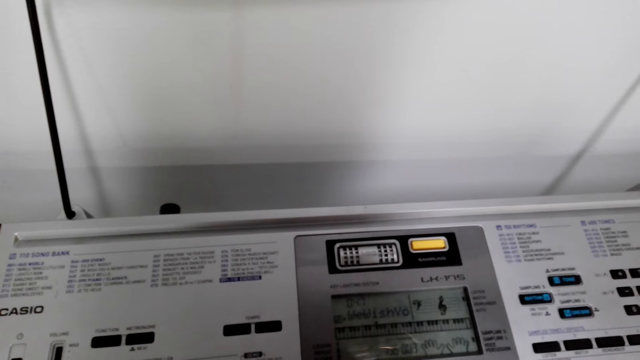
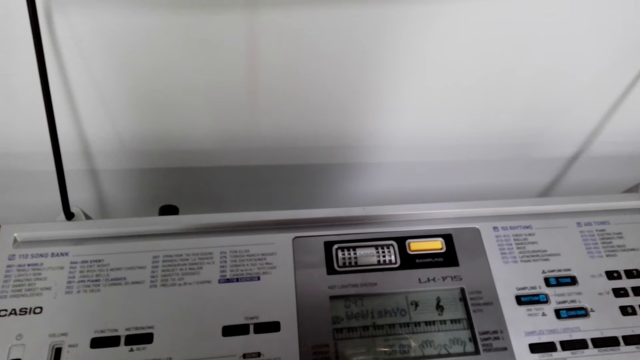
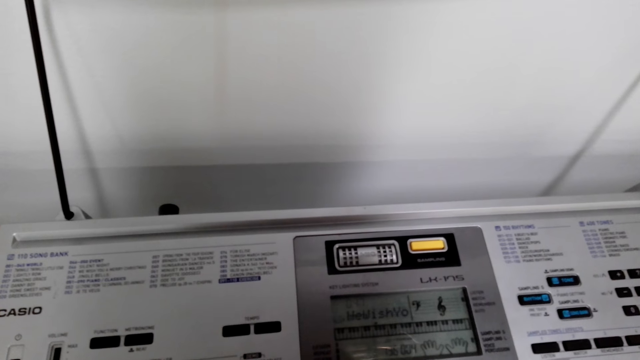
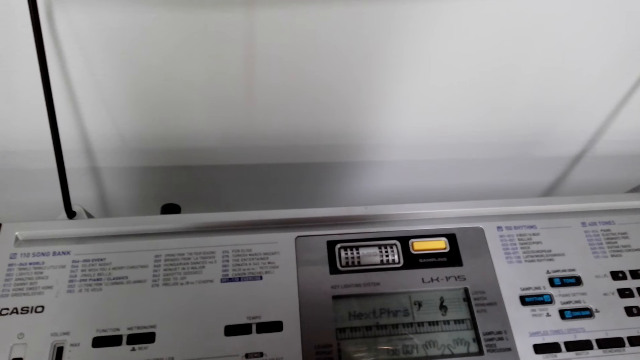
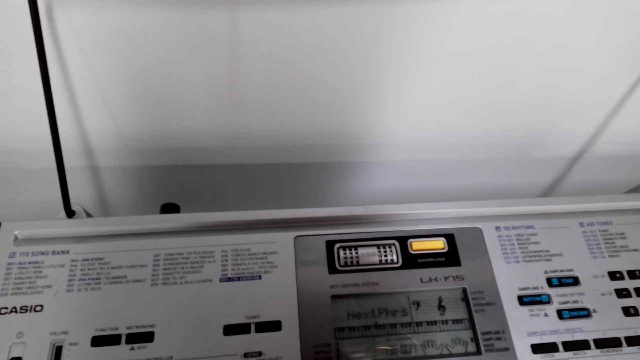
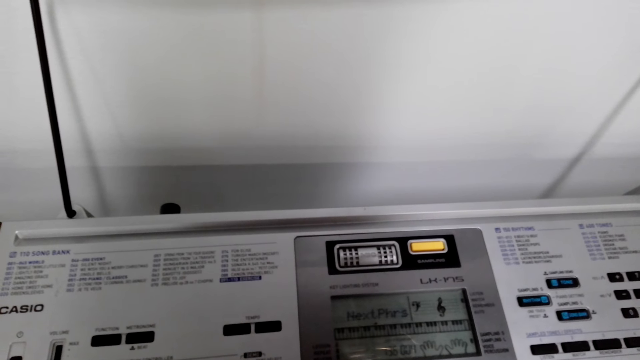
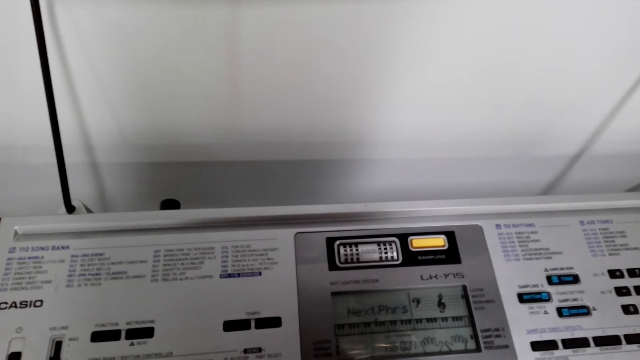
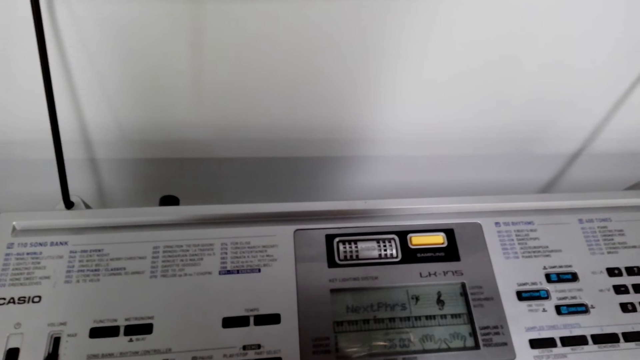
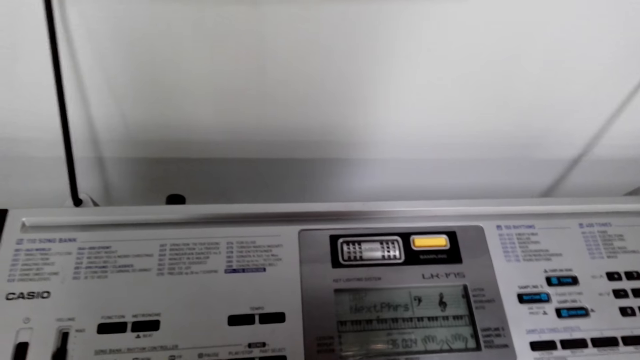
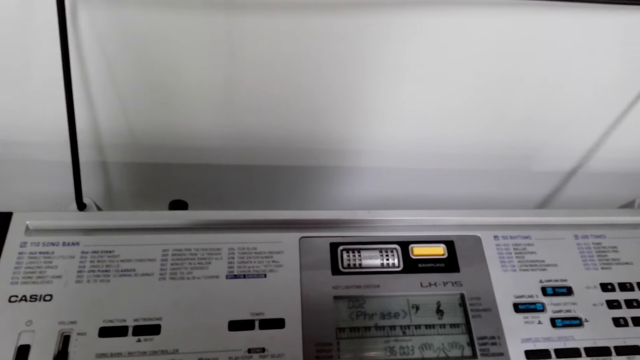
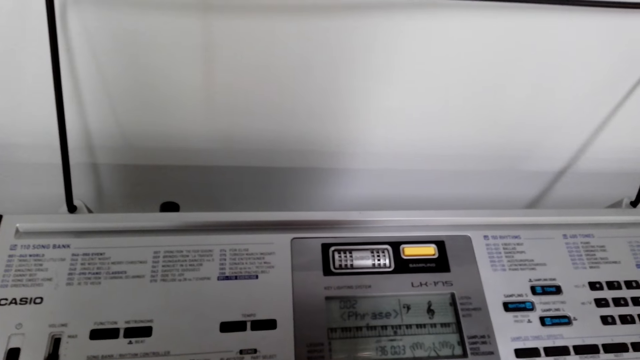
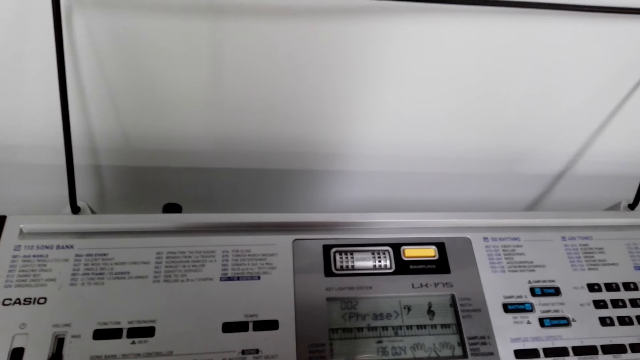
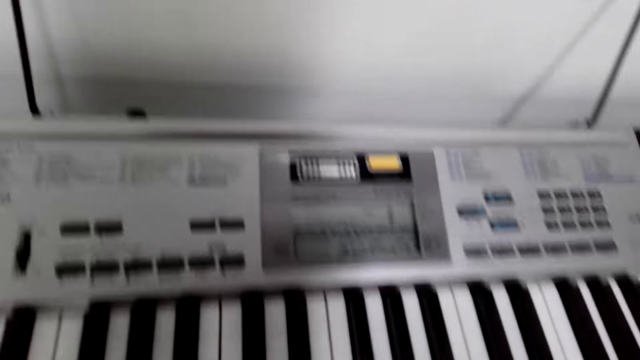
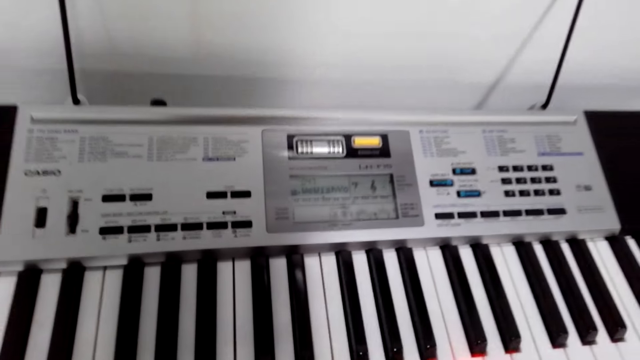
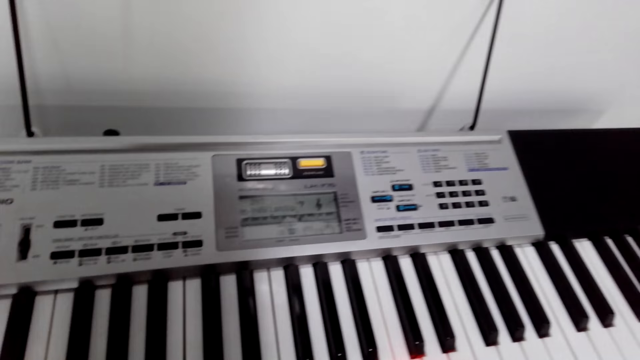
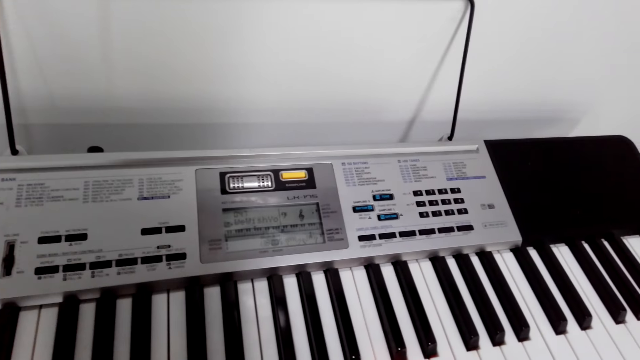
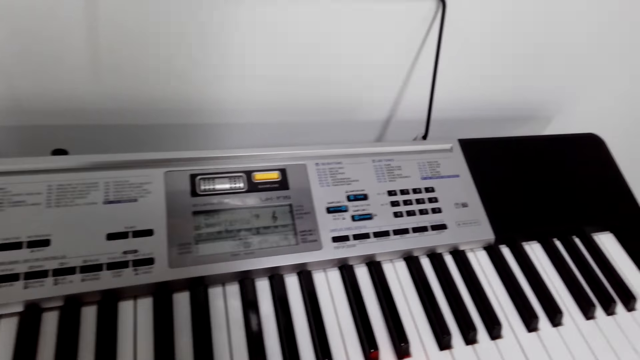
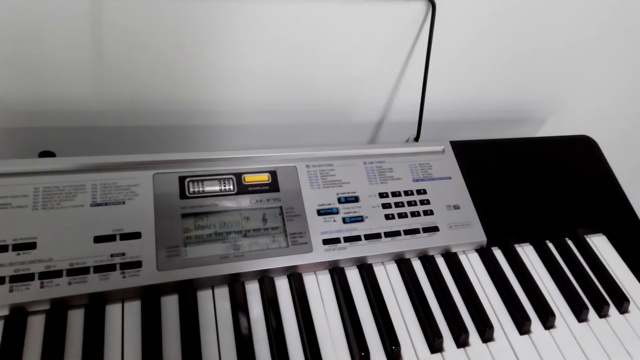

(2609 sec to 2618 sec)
The camera wearer looks at the piano. They play the piano.

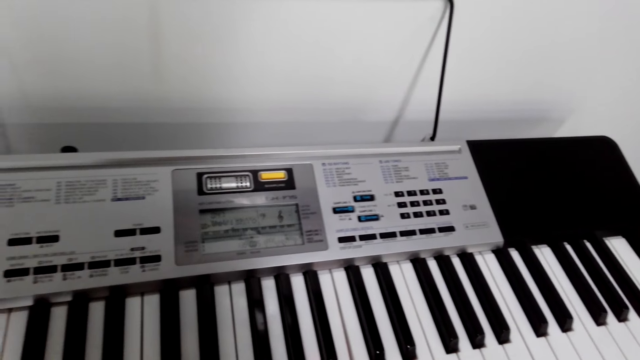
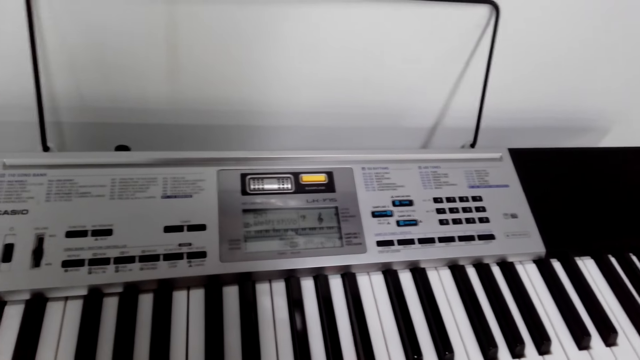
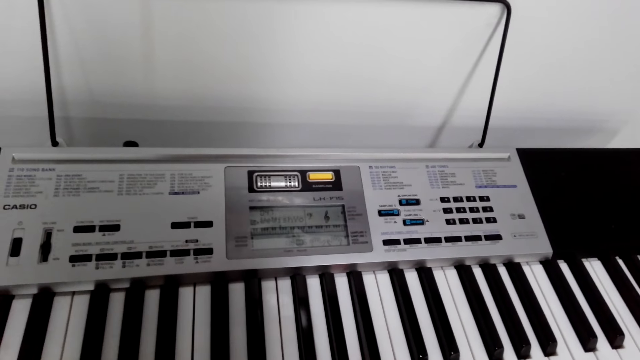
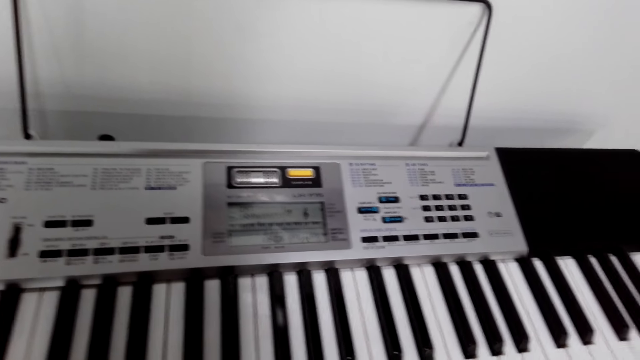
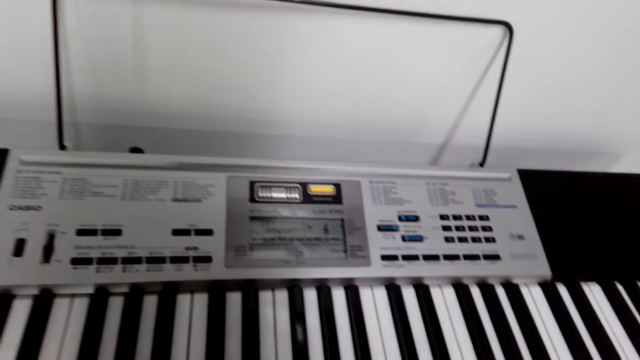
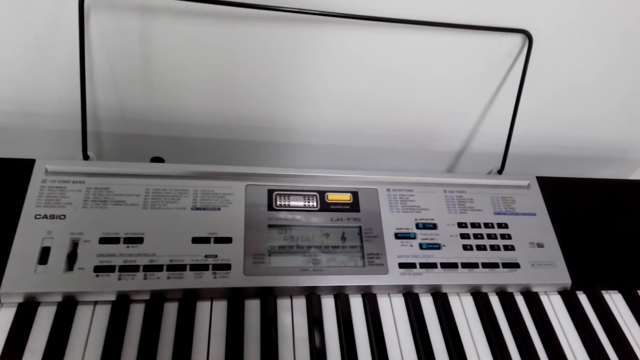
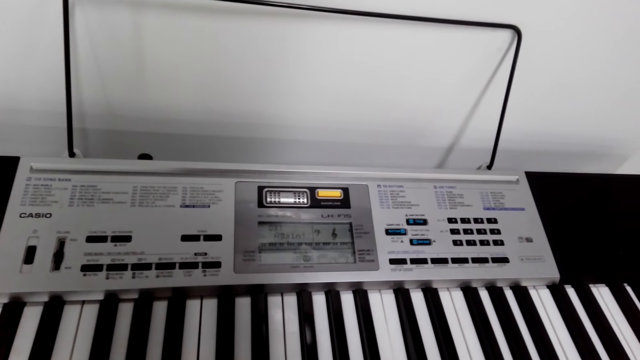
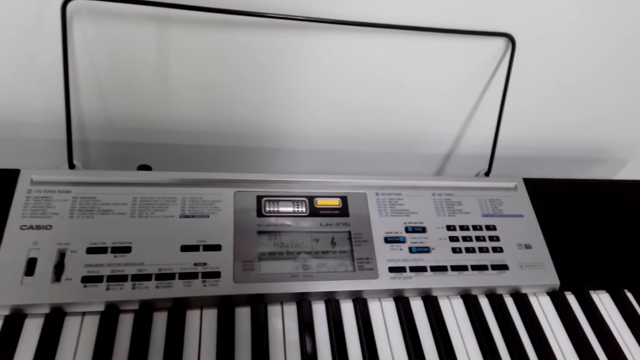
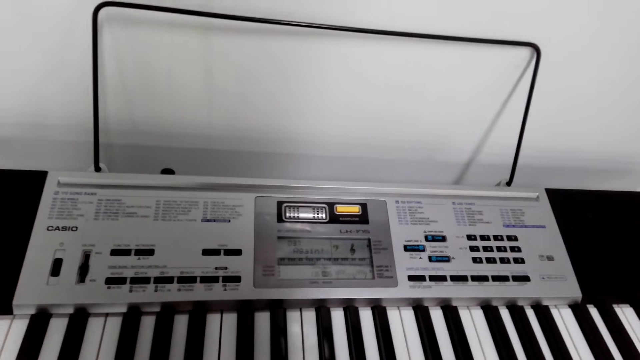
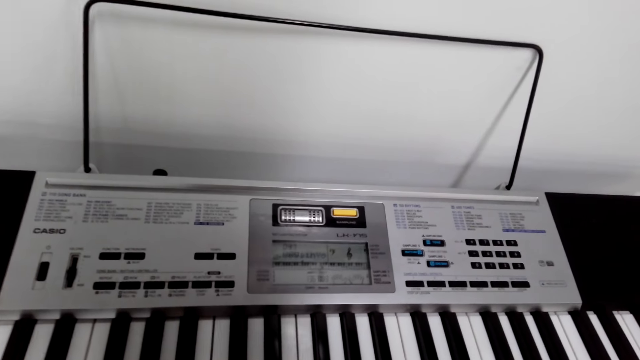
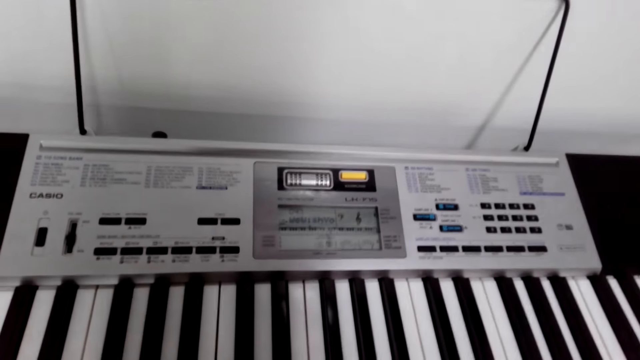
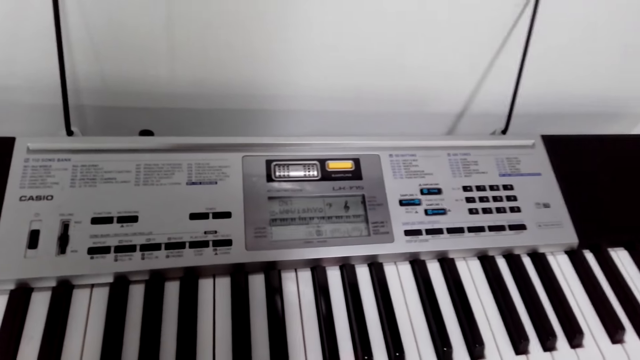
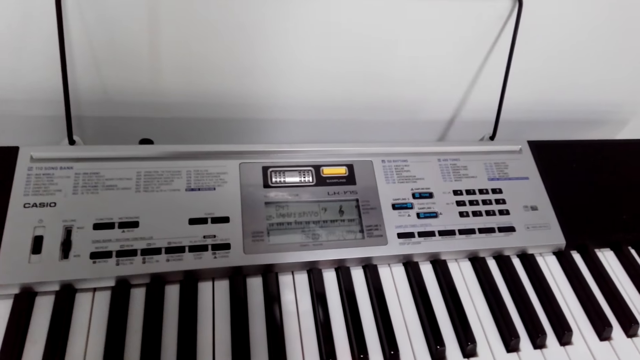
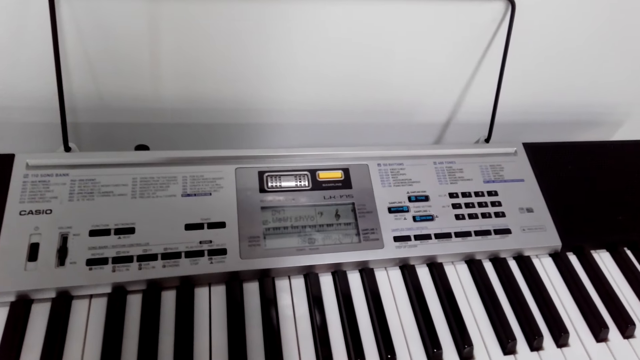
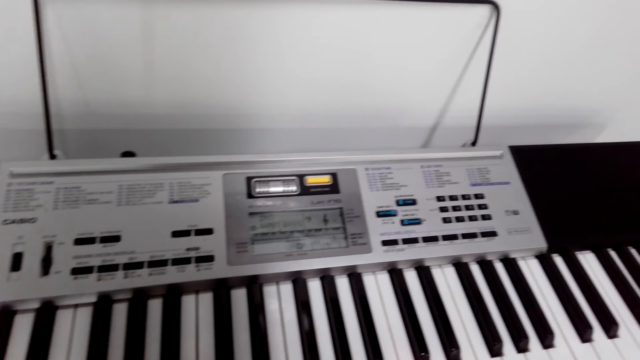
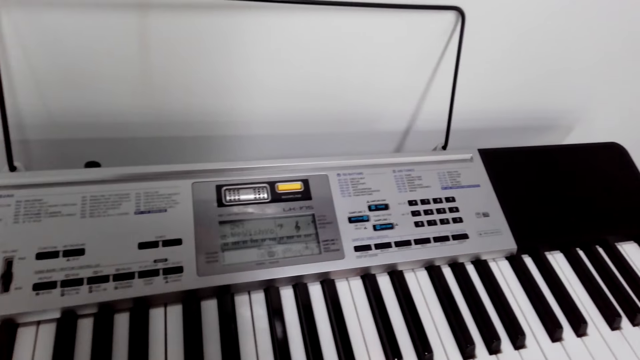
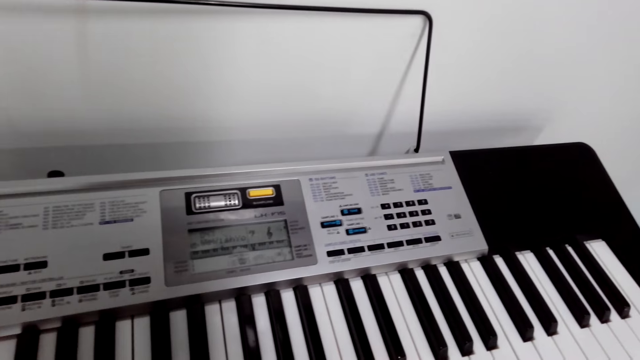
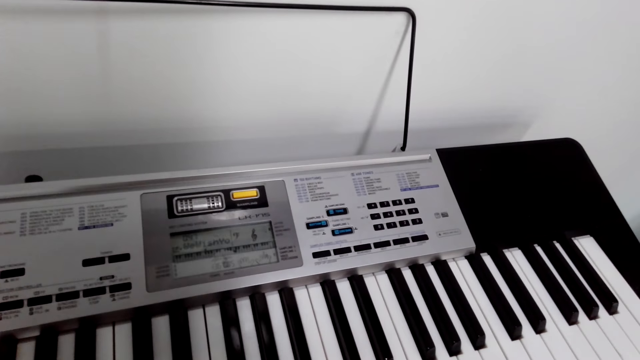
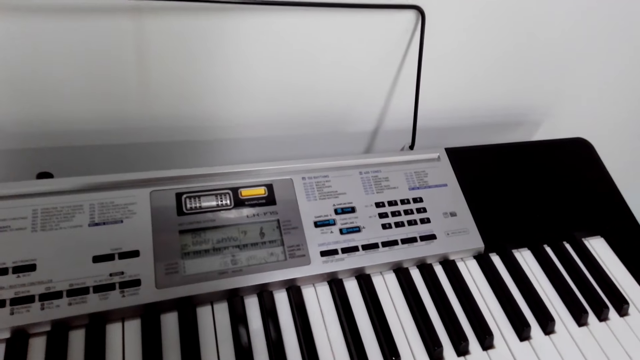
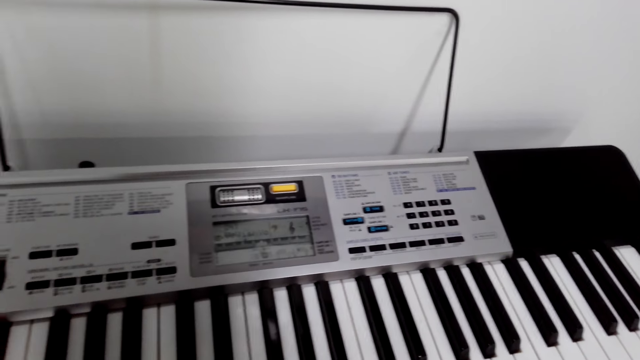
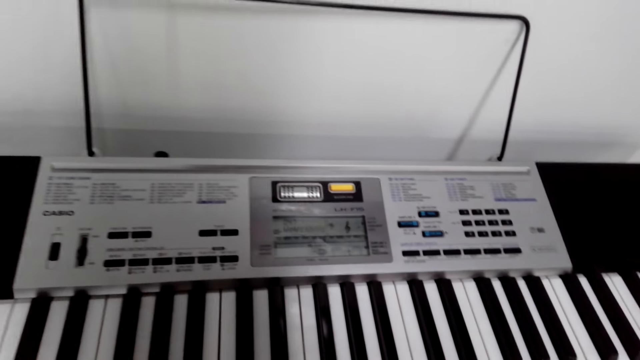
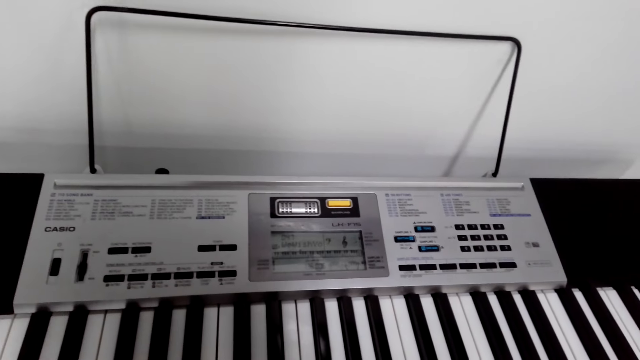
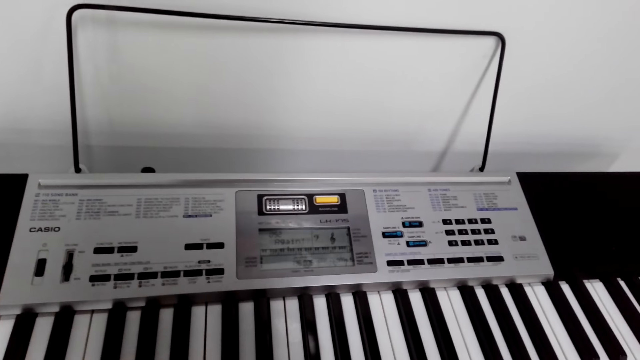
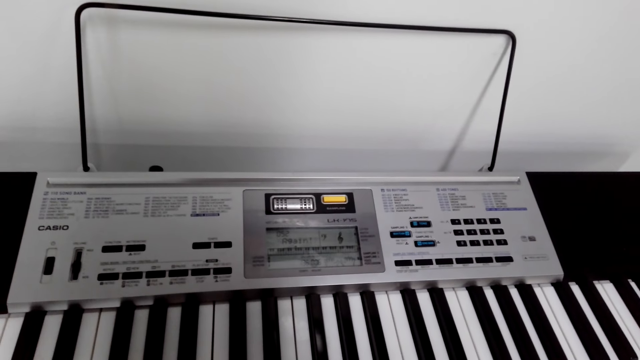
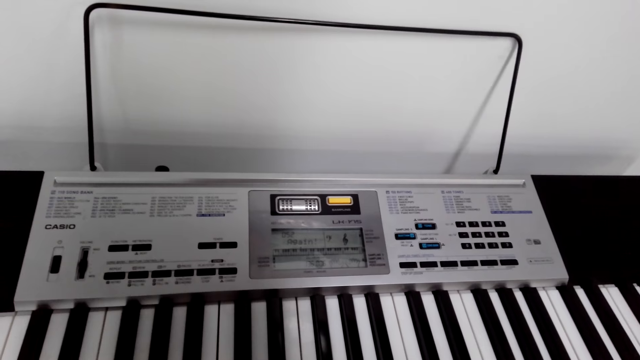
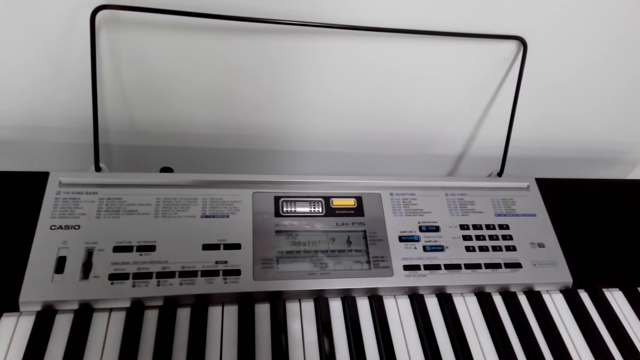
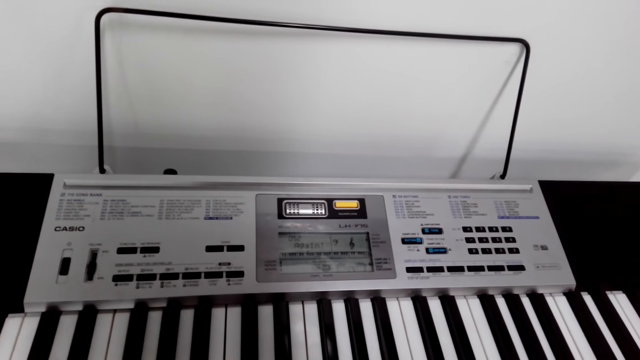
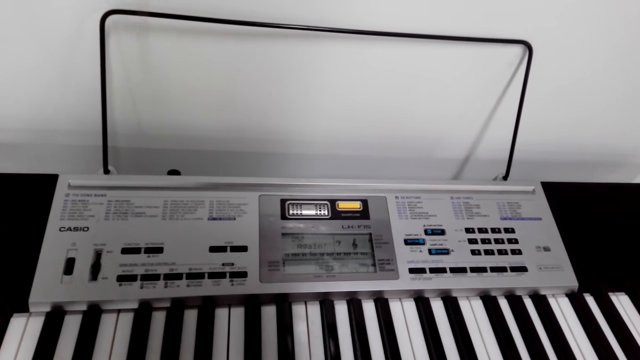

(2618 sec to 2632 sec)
The camera wearer looks at the piano. They play the piano. They look at the piano. They play the piano.
